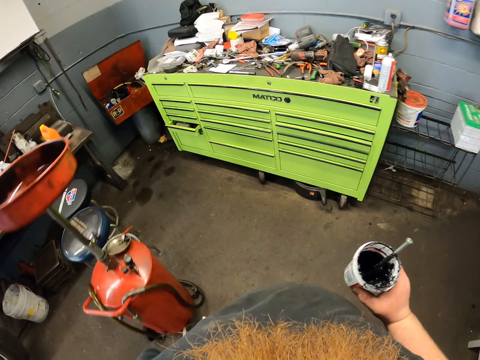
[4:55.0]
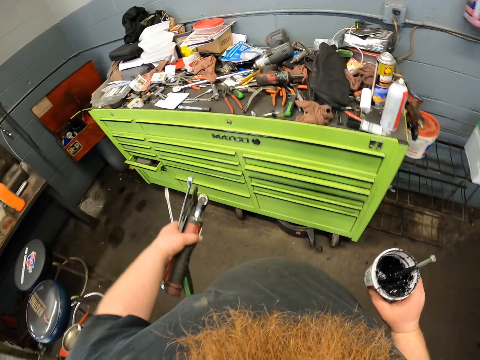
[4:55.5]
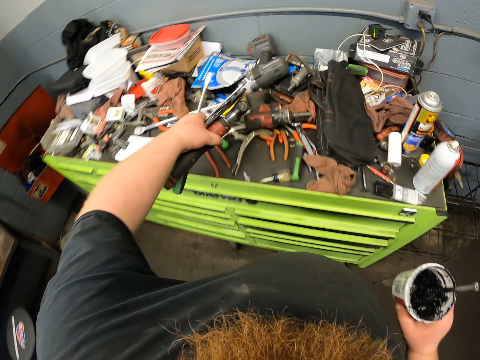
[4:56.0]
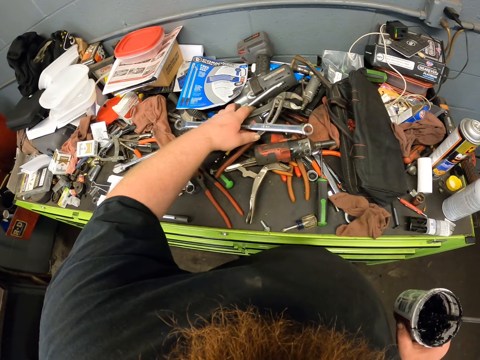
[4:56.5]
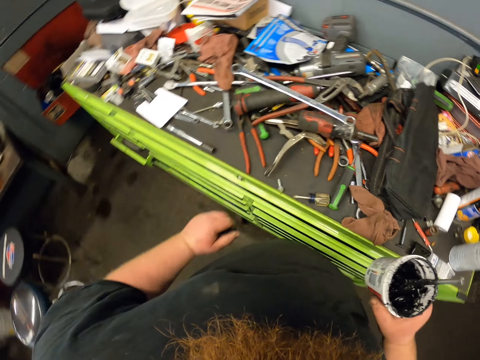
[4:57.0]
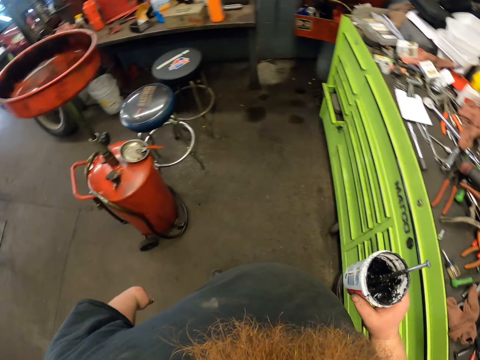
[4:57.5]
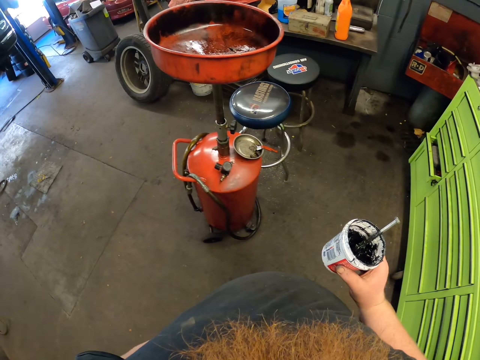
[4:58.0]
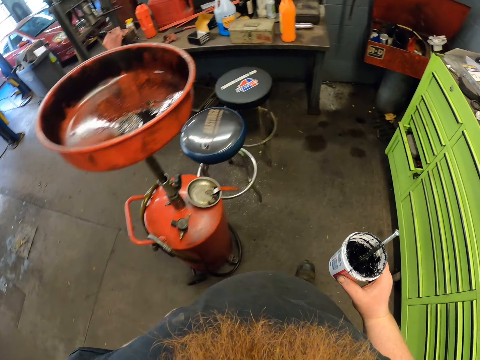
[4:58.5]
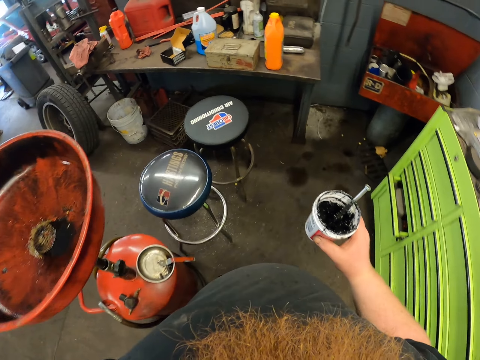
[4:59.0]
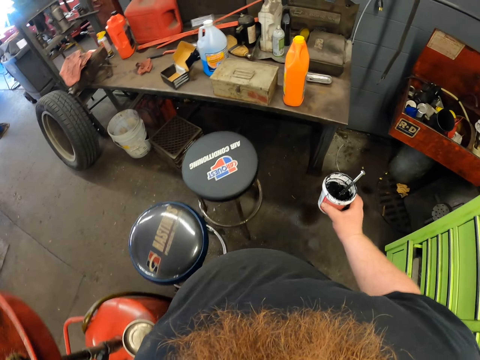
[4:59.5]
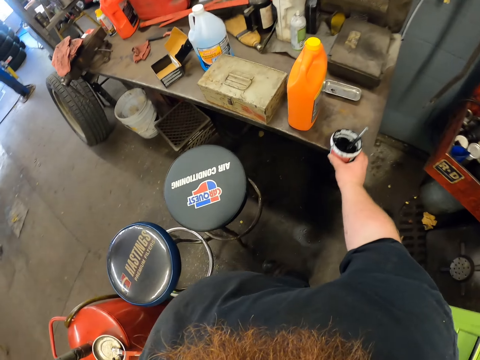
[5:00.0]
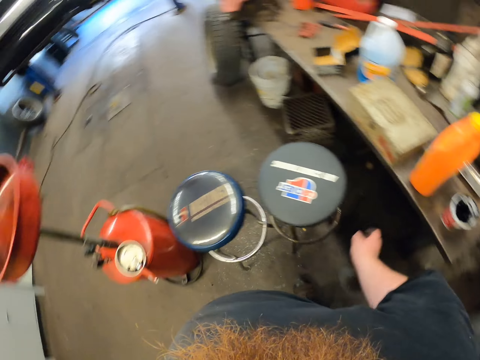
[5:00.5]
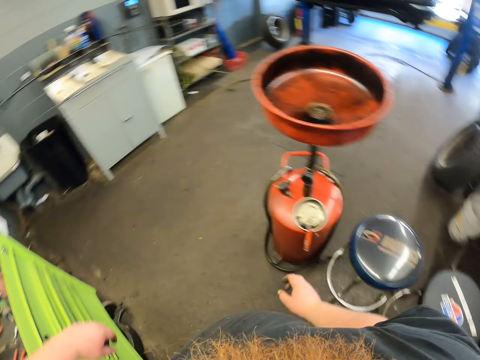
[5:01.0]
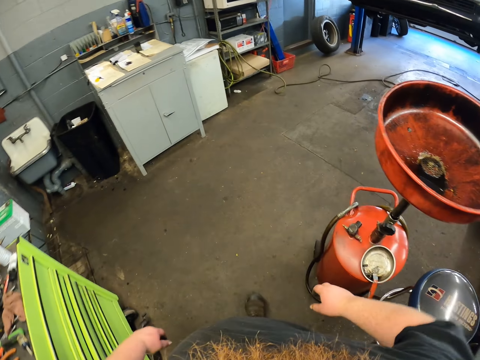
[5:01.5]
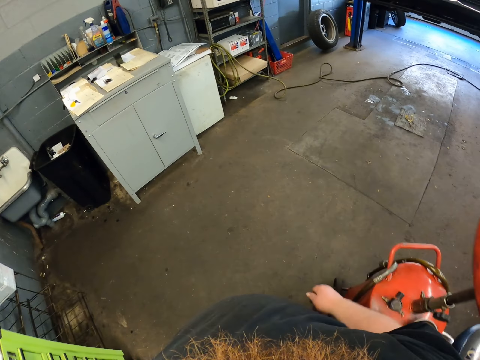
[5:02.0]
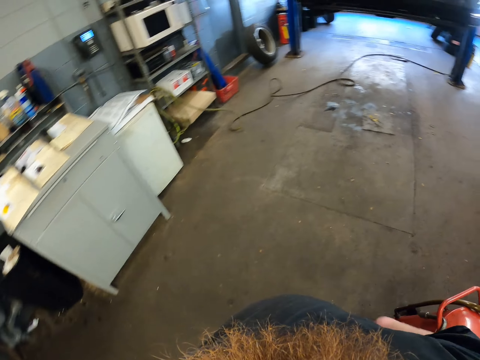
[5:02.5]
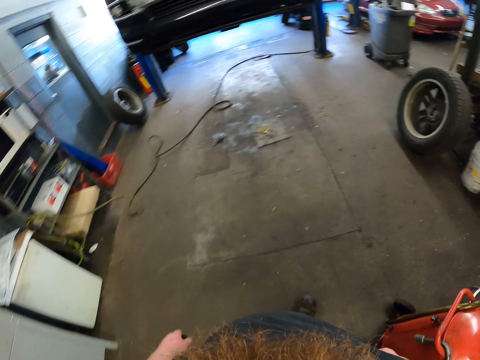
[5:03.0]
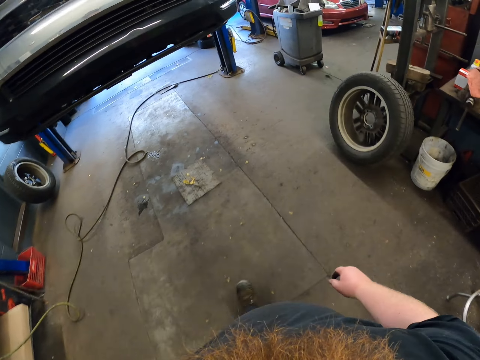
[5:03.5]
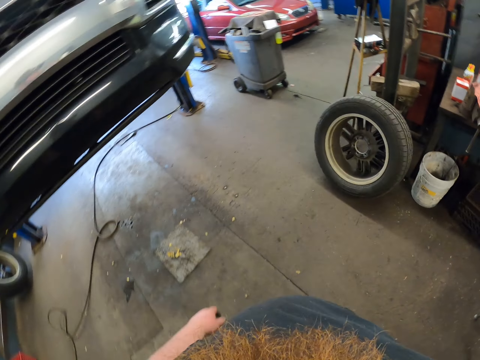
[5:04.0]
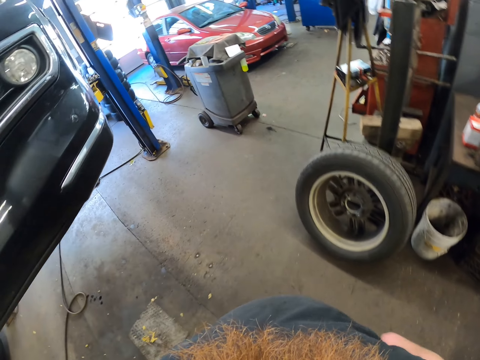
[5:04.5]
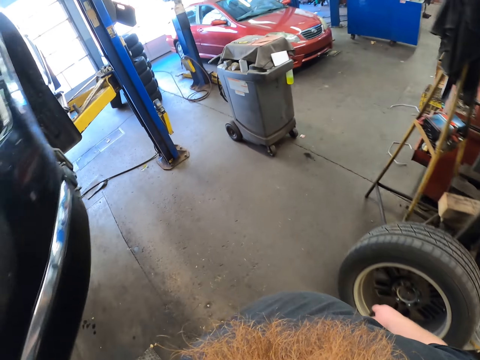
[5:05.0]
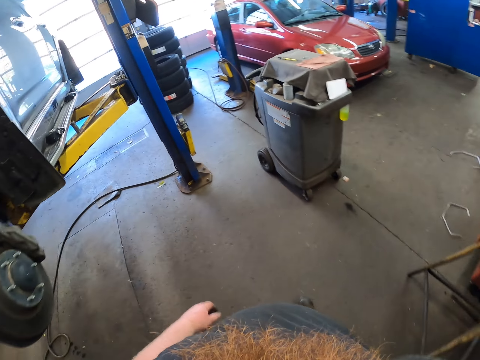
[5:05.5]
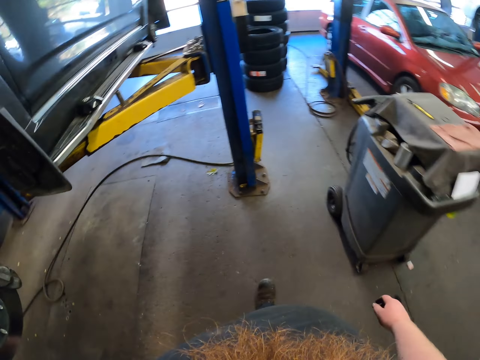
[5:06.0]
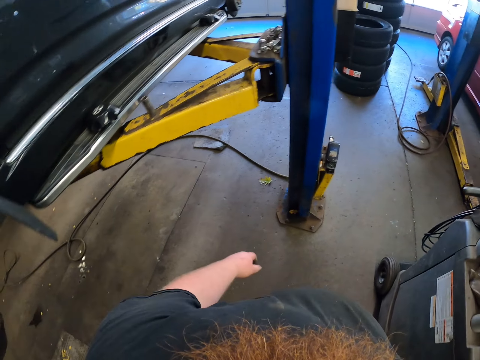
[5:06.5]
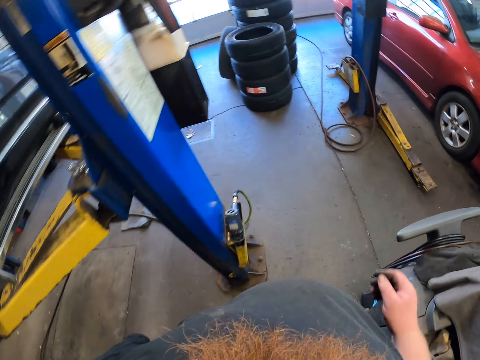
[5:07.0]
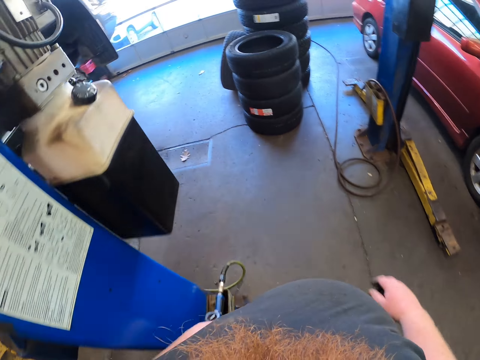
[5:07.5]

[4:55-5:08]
The camera wearer drops the tools on the drawer top. They carry the grease to the workshop table. They walk around the garage. They drop the grease container on the table. They walk back to the car. They walk around the garage.

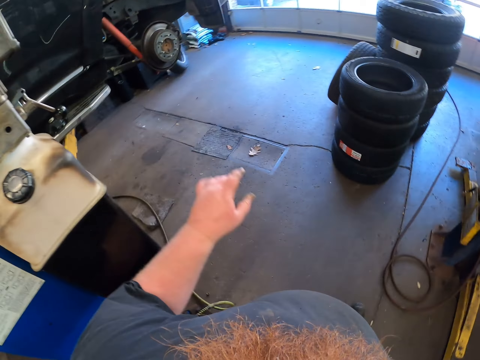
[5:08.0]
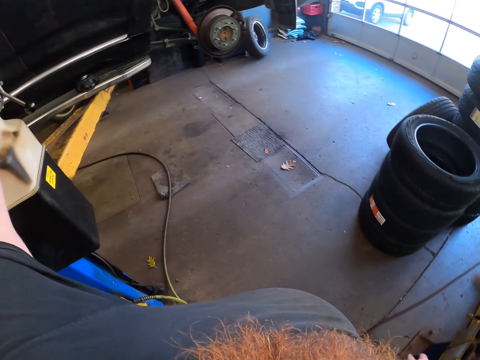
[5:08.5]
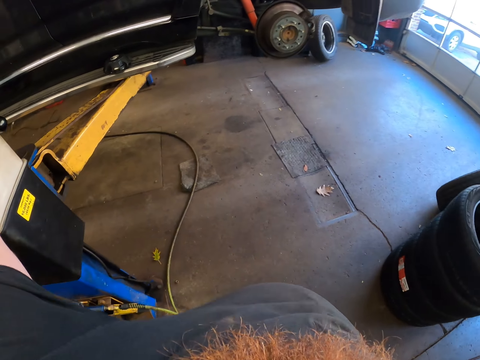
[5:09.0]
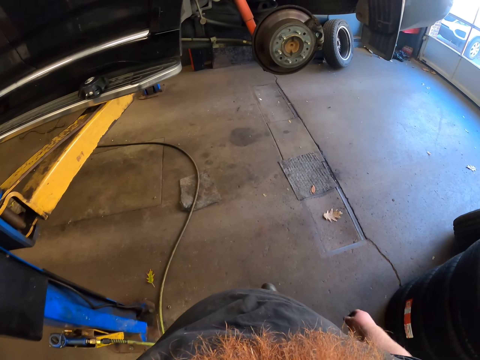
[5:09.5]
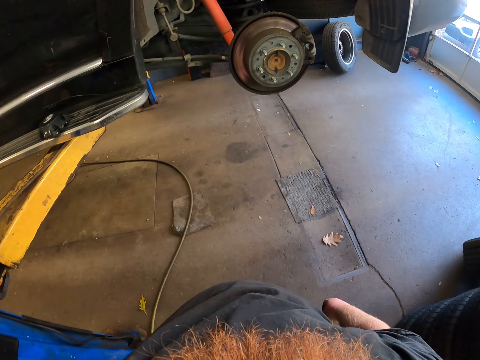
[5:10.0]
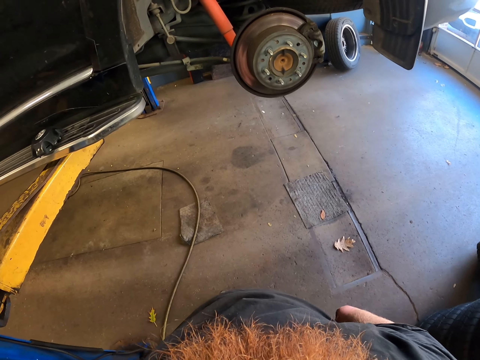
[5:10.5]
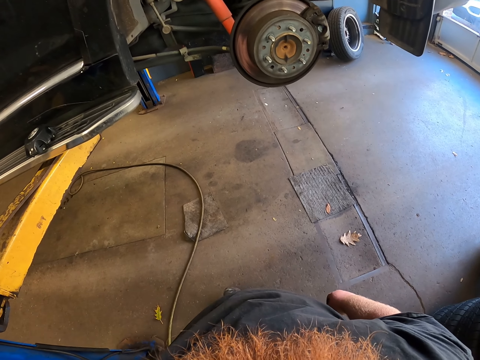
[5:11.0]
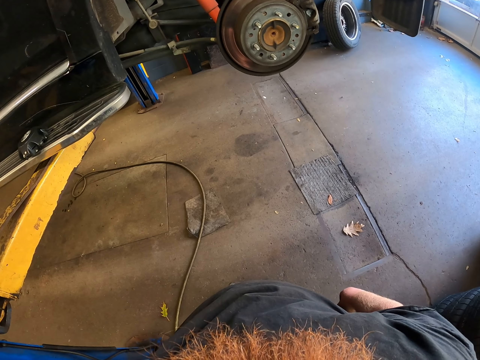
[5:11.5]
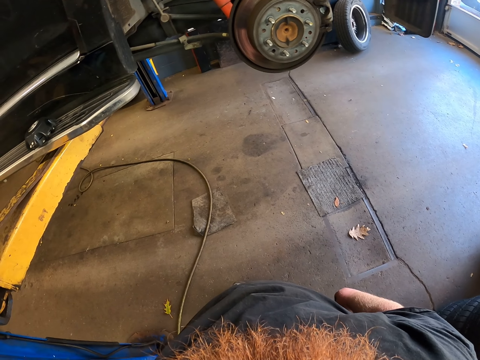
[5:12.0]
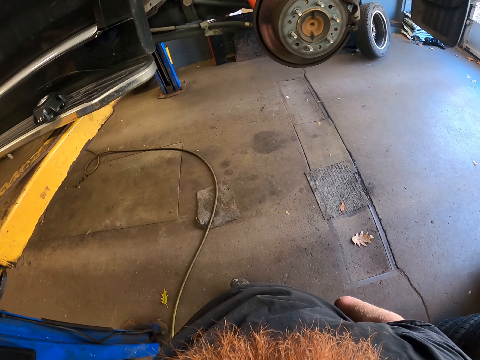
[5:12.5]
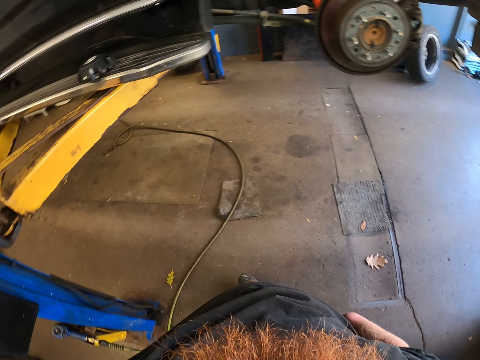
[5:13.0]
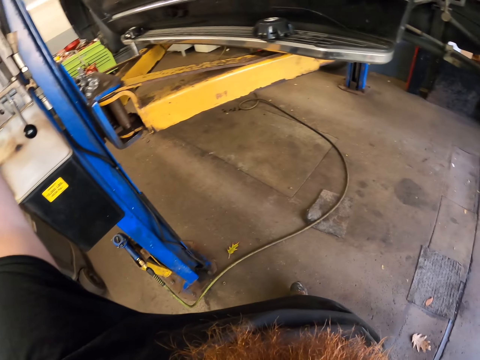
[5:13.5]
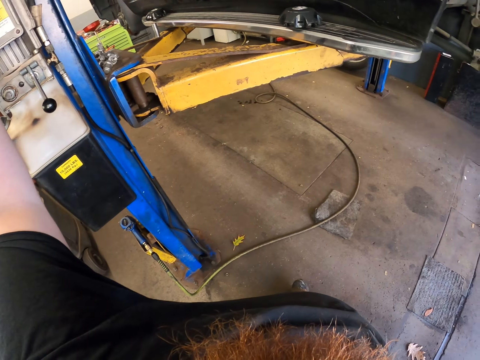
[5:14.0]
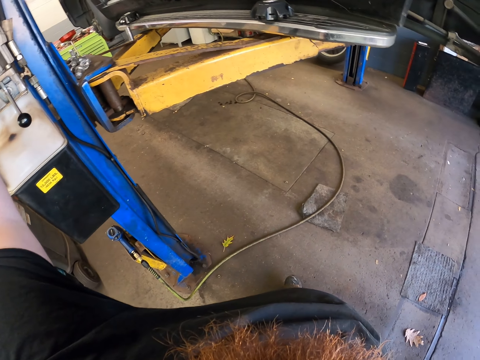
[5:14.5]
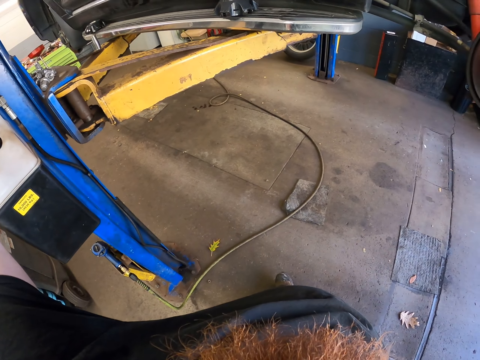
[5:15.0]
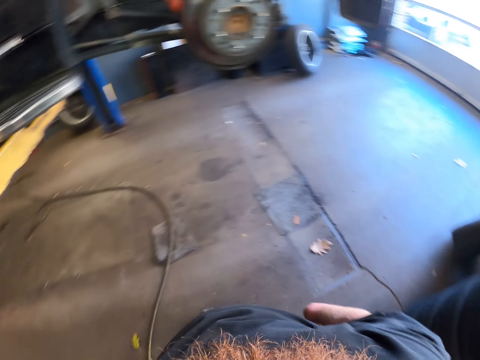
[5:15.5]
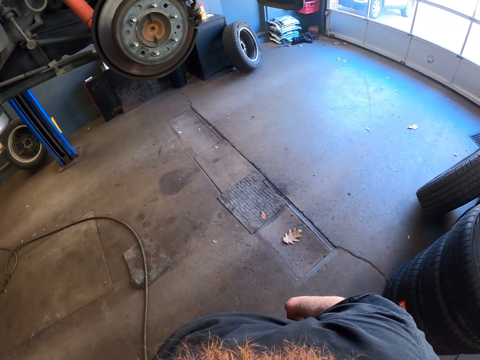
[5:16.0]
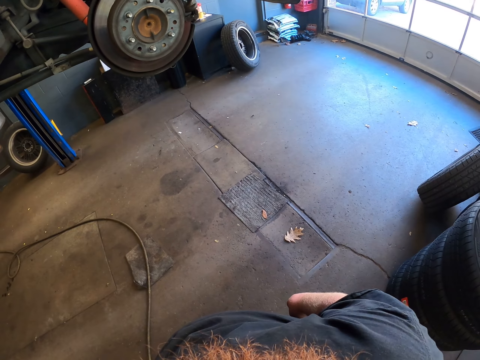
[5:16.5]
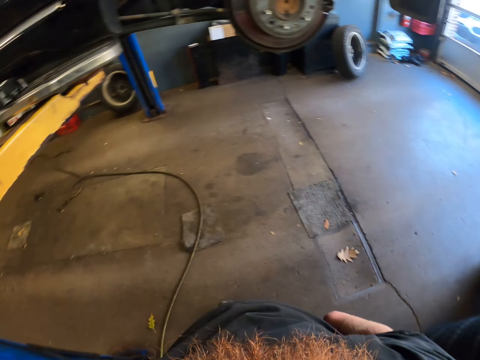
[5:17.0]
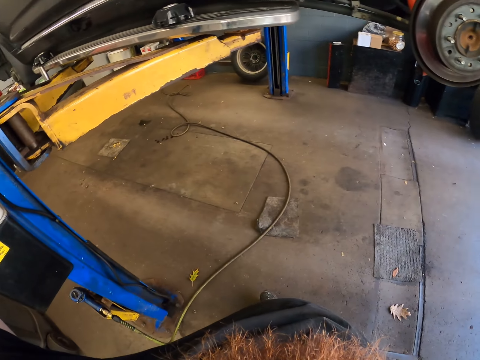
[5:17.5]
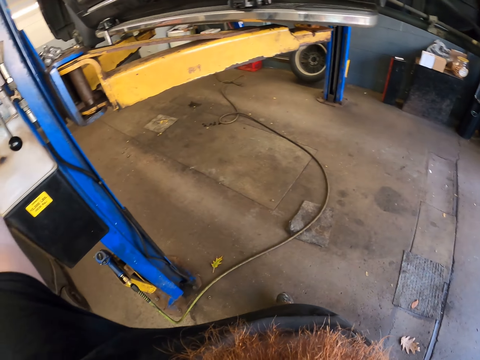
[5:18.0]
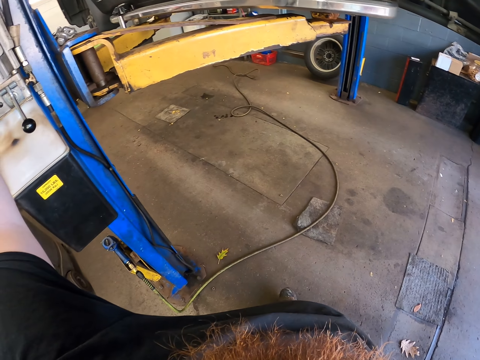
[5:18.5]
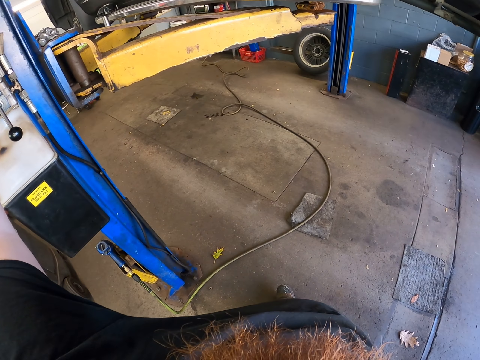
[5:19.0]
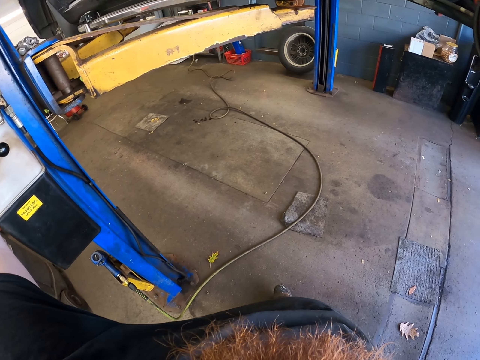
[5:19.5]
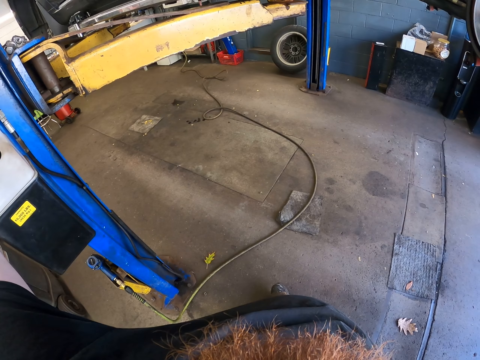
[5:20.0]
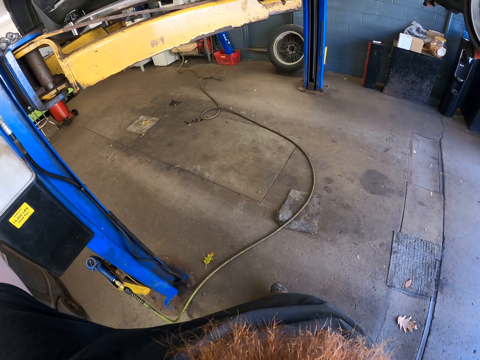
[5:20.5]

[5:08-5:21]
The camera wearer stares at the car. They look around. They raise a vehicle stand.
